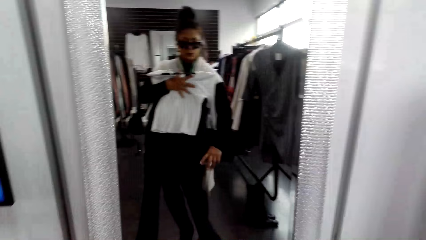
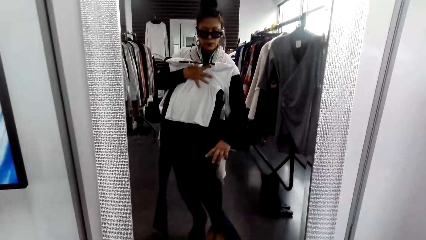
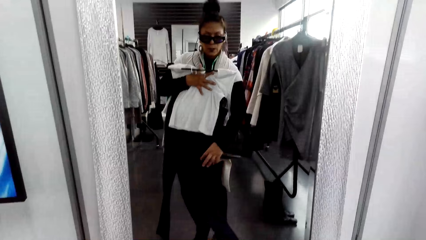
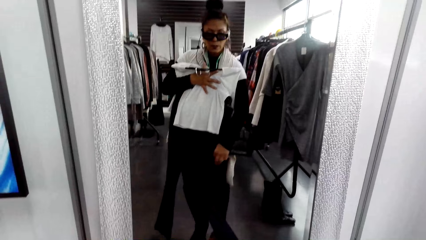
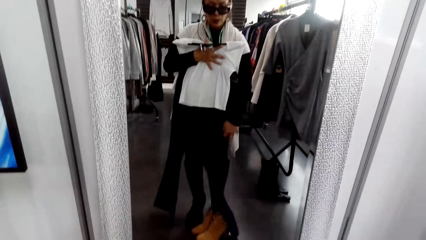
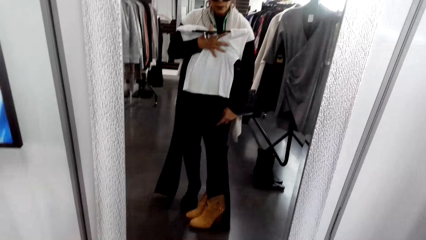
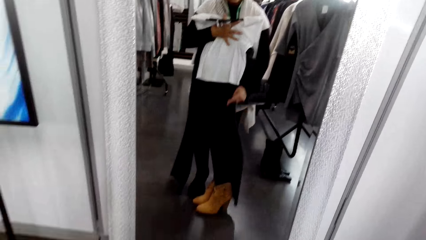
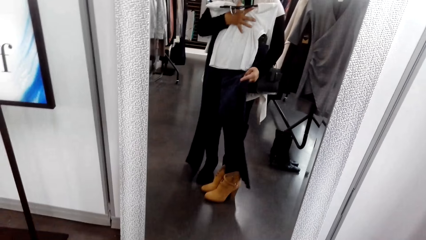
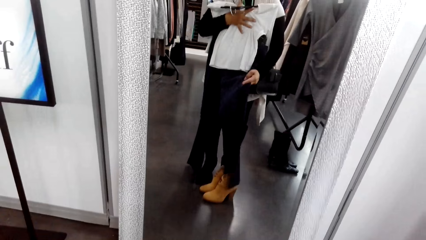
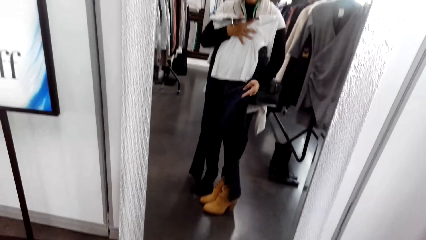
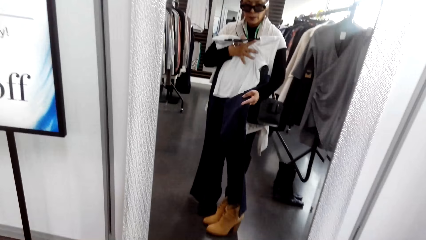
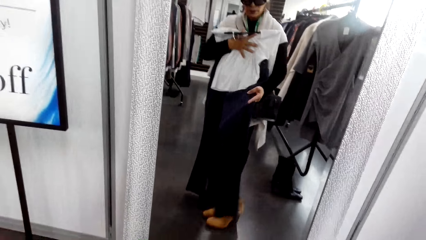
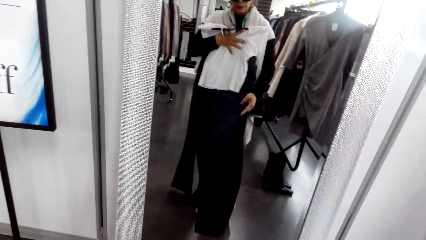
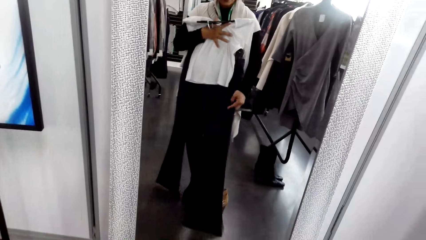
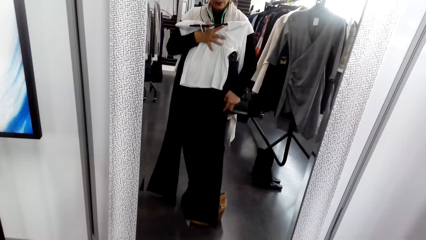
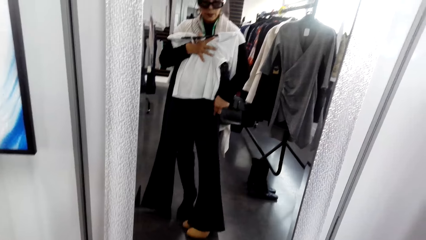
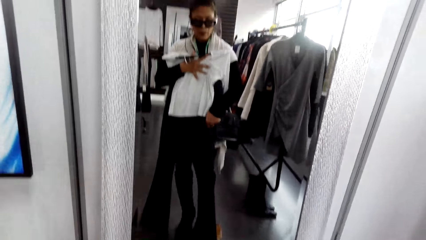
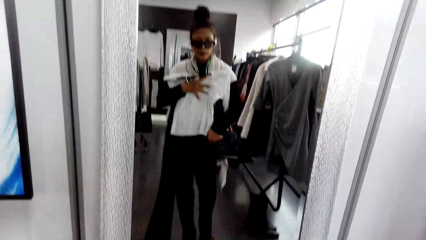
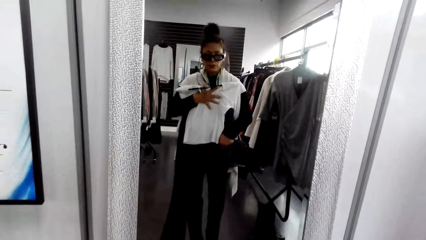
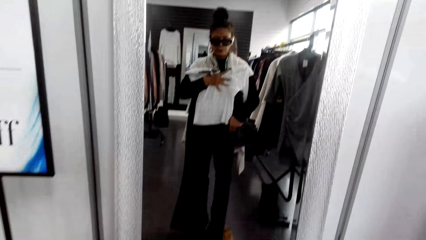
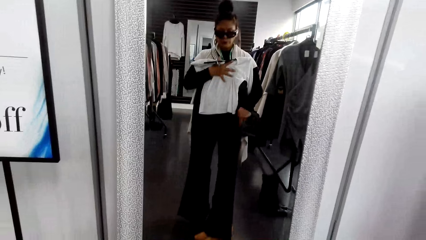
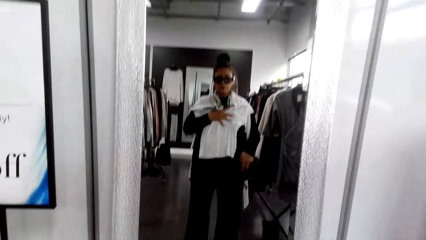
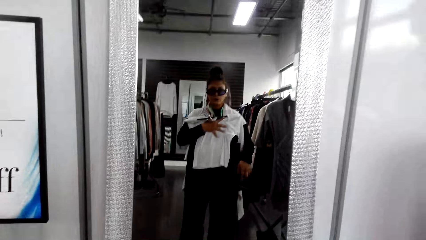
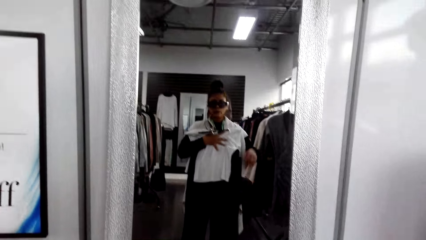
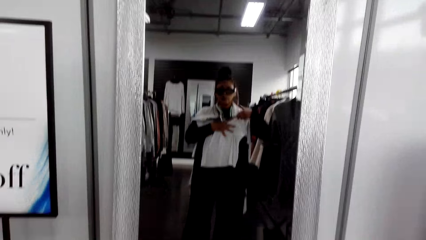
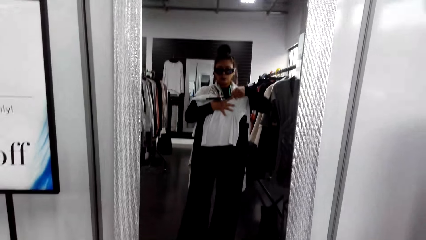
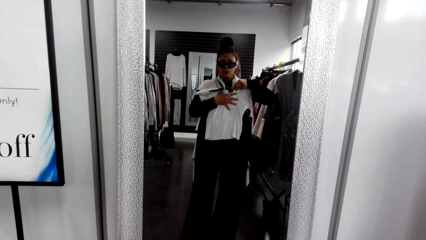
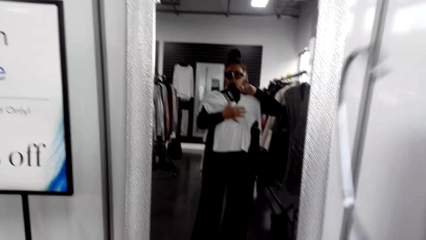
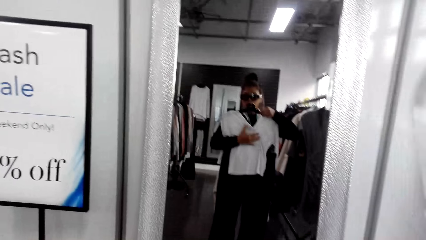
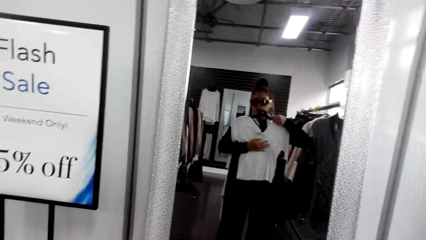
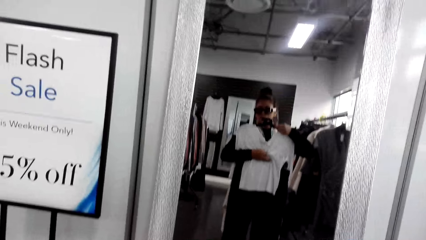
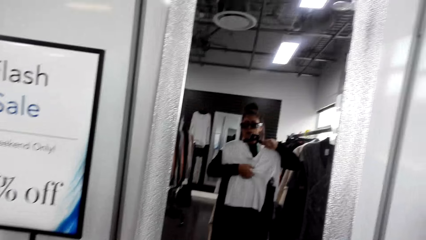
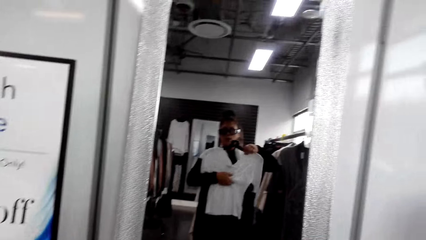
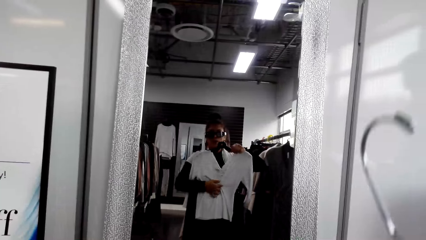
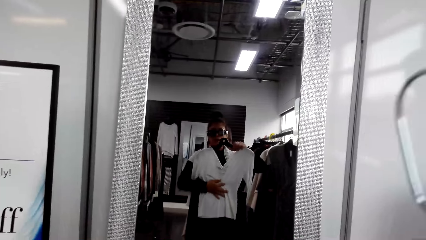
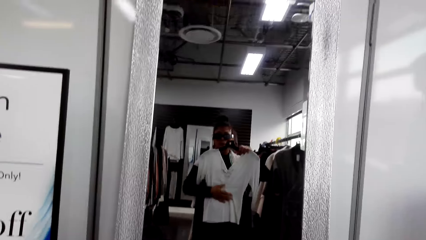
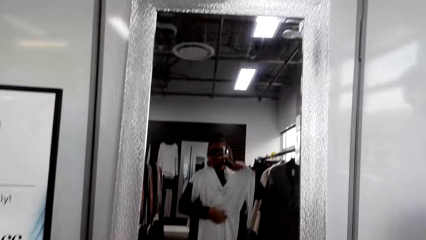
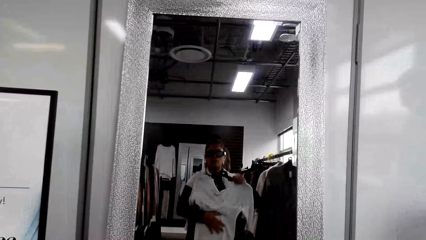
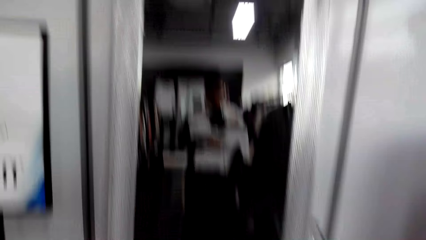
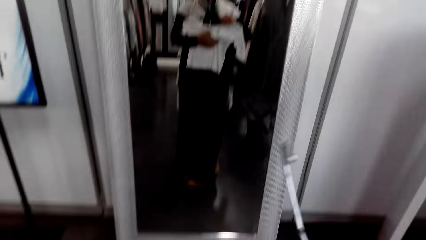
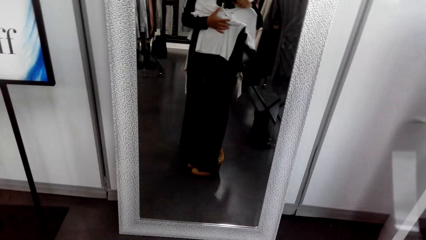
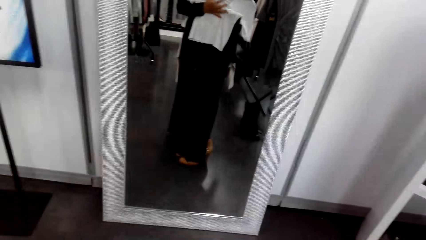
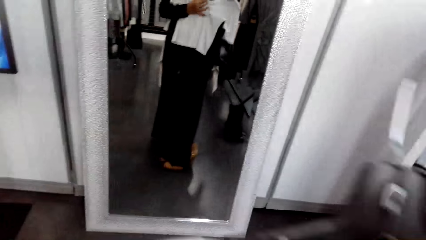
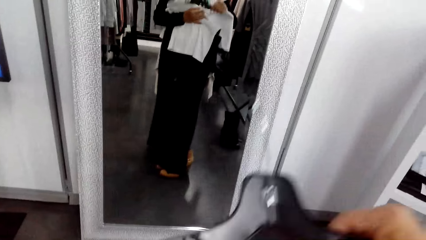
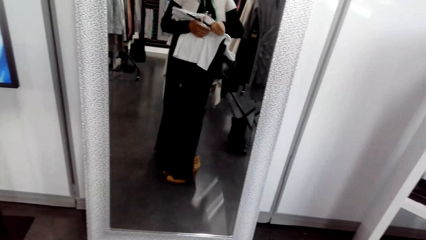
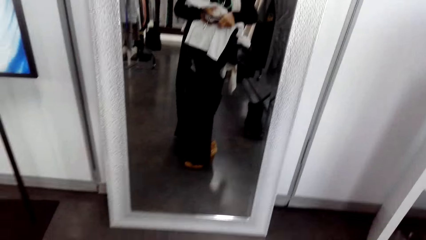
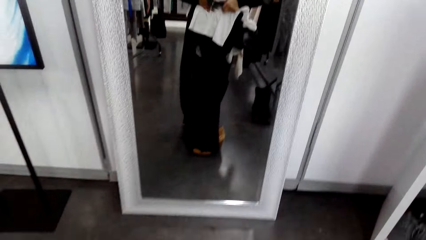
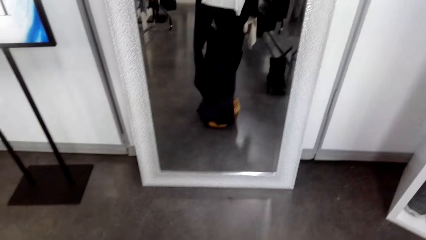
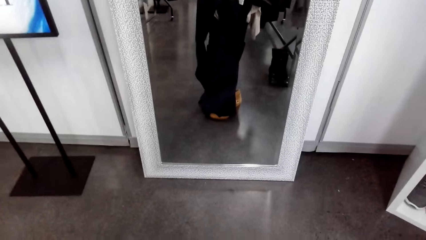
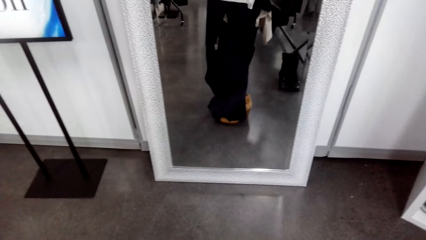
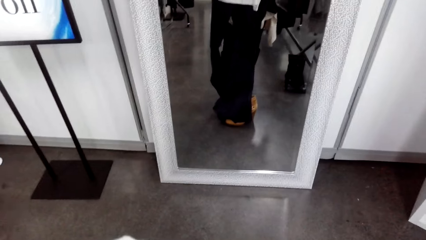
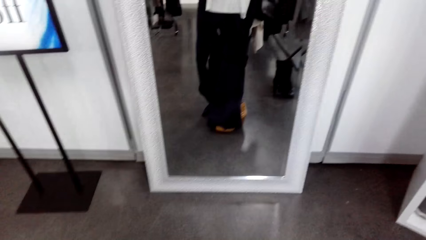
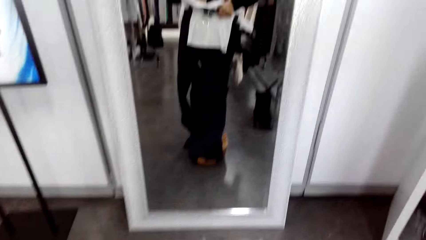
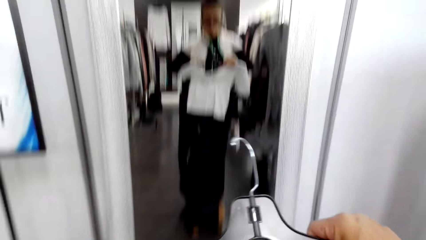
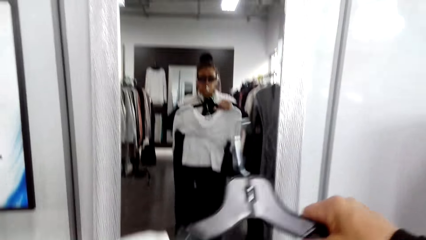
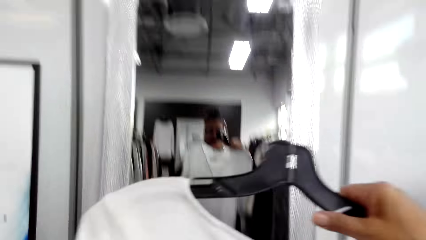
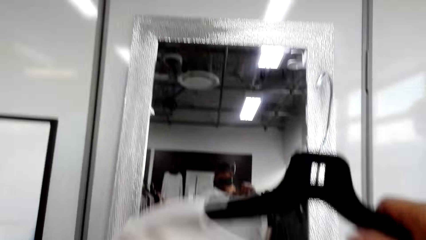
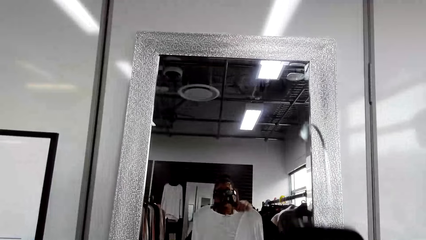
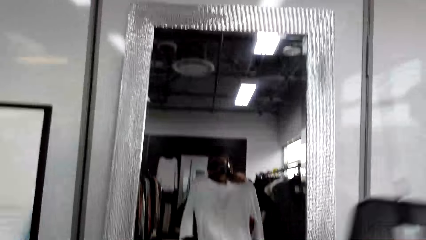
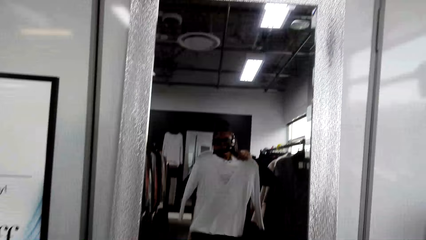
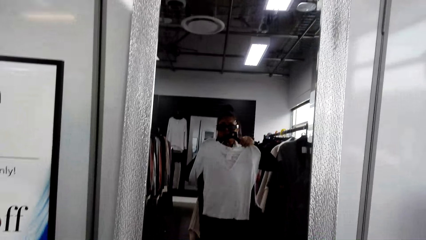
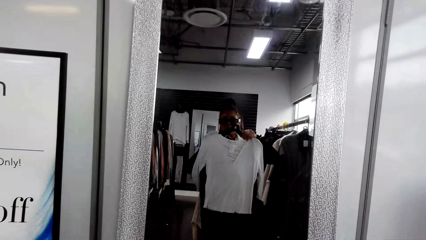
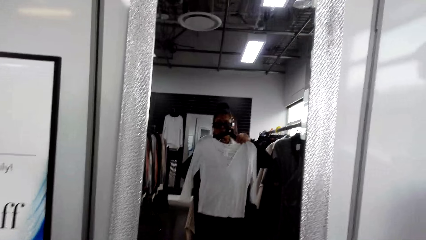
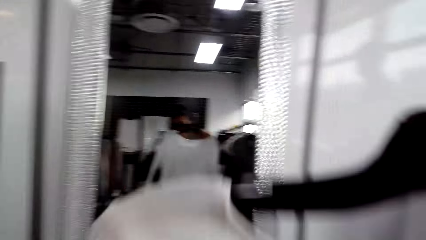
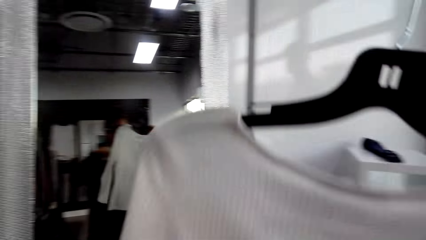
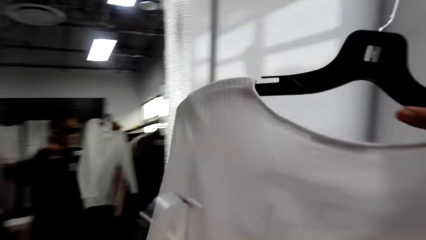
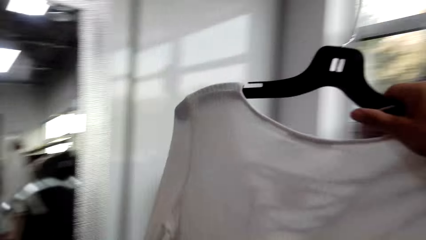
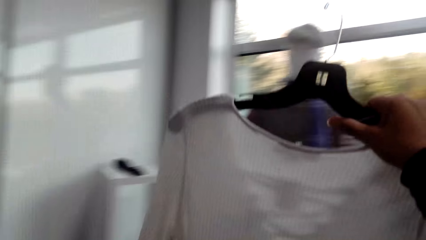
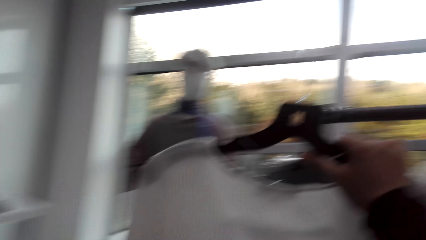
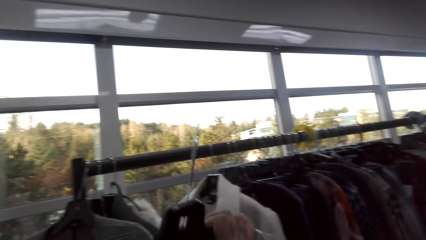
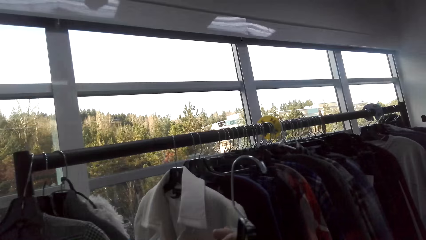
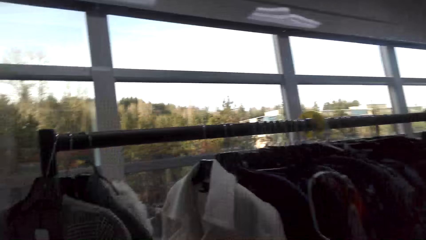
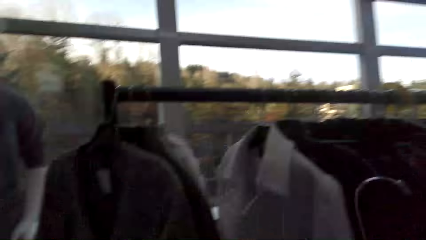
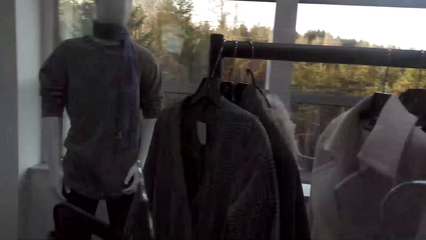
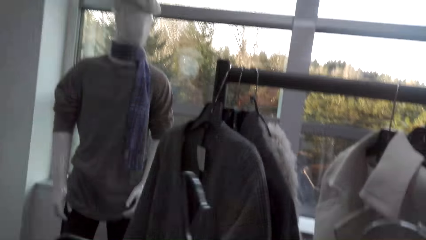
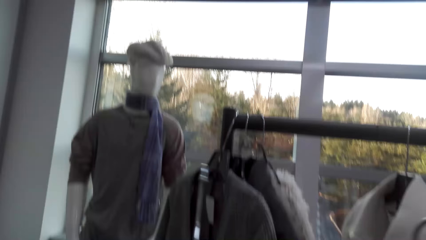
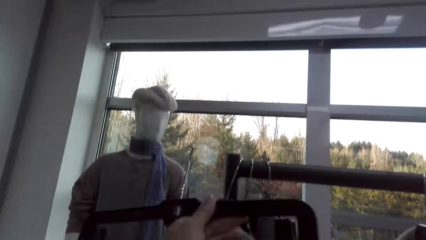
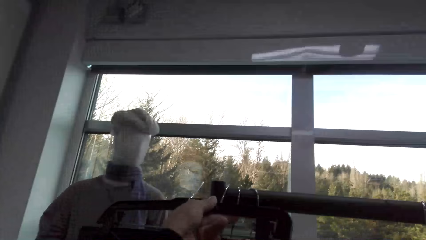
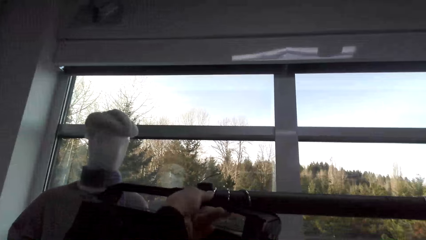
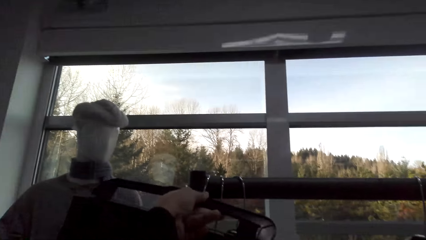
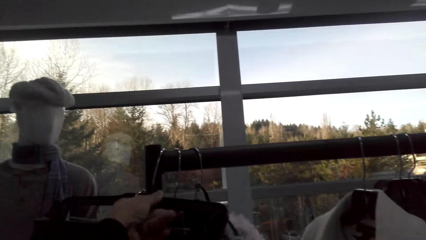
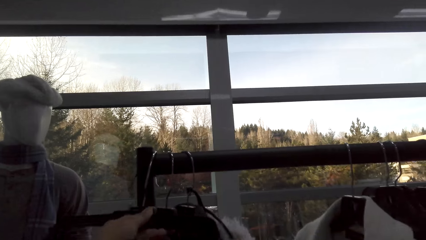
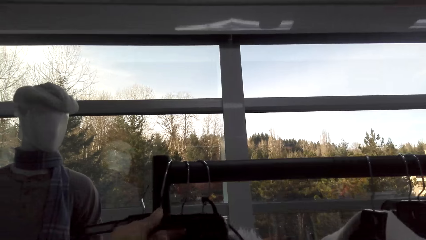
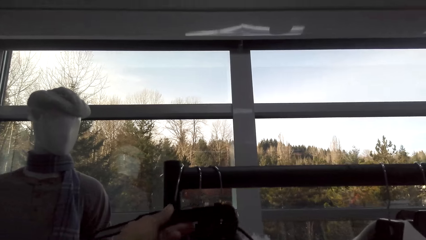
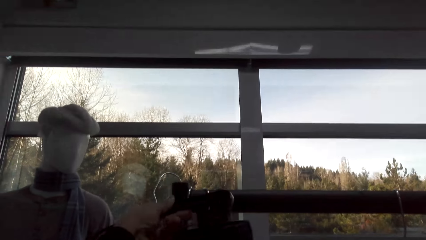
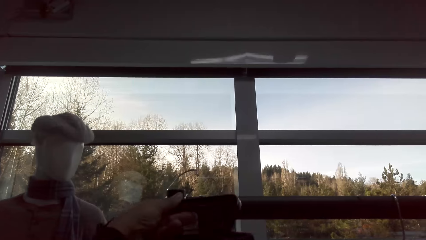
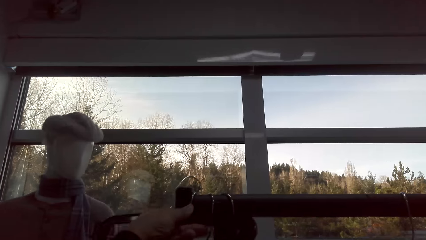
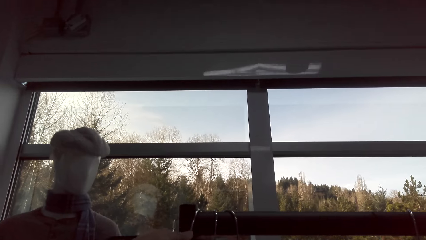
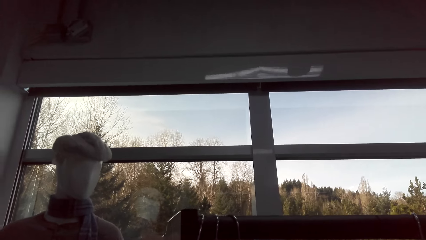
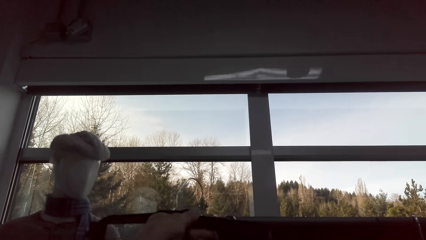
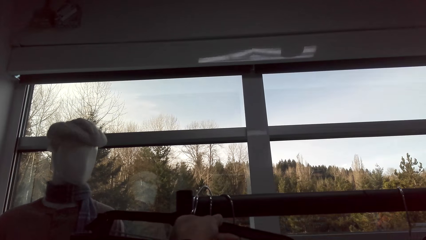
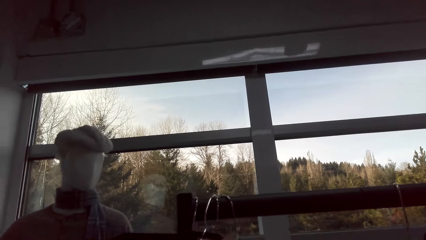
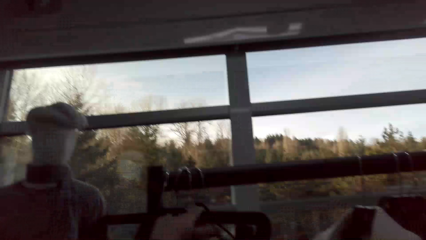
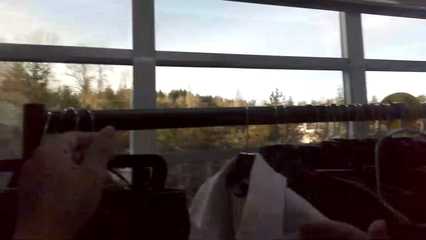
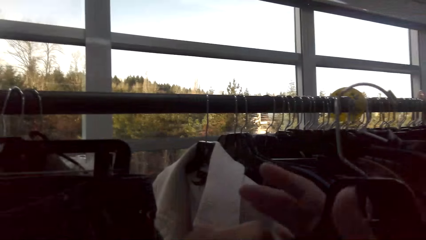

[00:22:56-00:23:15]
The camera wearer carries the cloth. They hang the cloth on the hanger.
